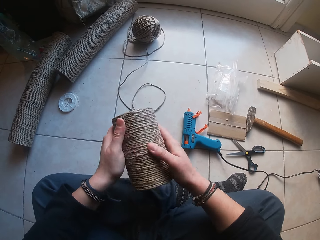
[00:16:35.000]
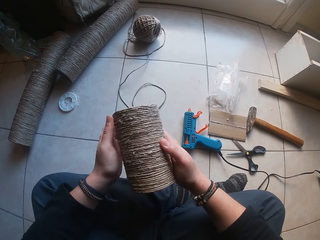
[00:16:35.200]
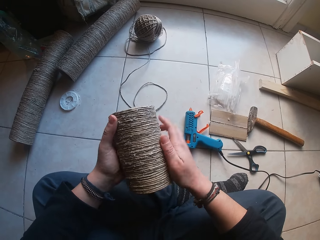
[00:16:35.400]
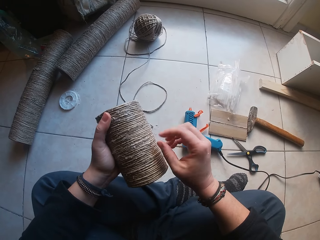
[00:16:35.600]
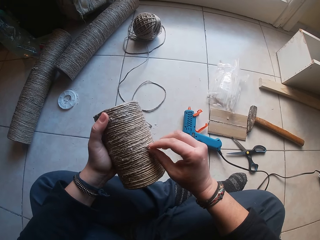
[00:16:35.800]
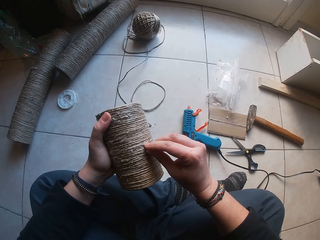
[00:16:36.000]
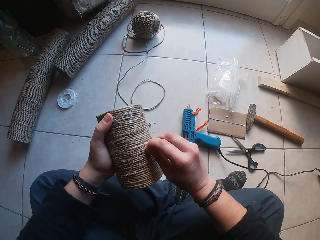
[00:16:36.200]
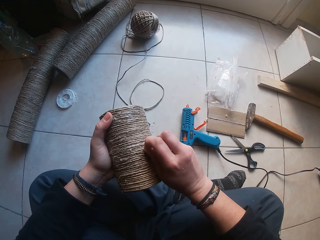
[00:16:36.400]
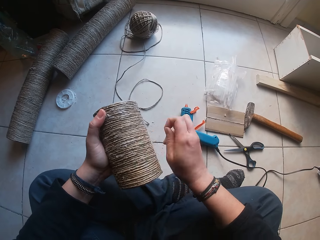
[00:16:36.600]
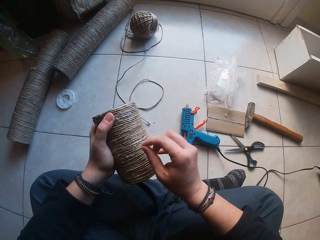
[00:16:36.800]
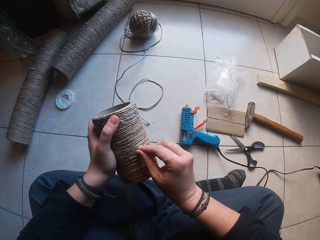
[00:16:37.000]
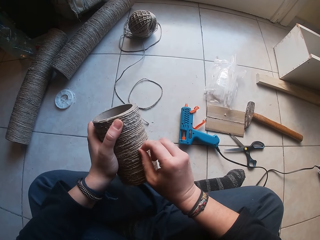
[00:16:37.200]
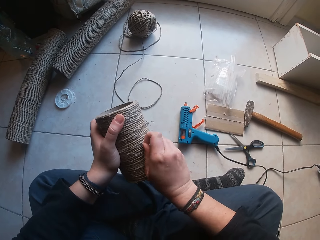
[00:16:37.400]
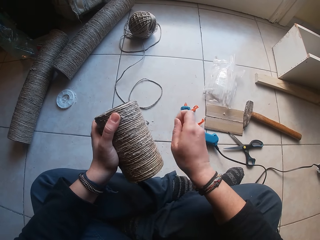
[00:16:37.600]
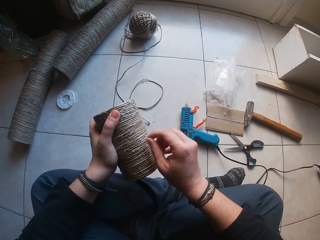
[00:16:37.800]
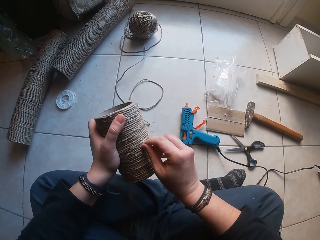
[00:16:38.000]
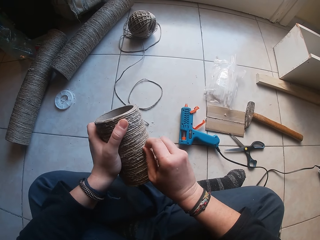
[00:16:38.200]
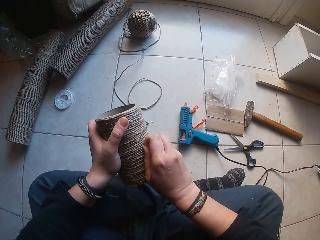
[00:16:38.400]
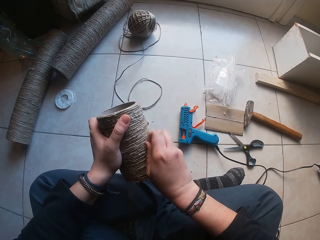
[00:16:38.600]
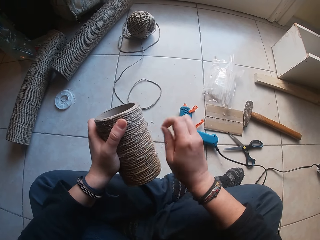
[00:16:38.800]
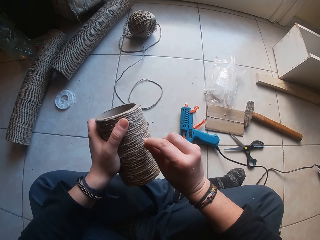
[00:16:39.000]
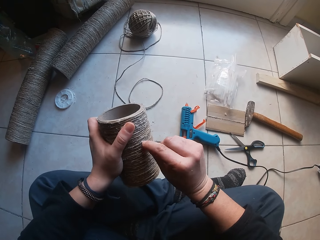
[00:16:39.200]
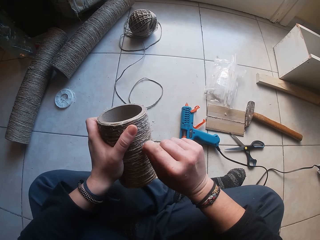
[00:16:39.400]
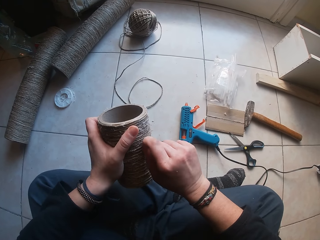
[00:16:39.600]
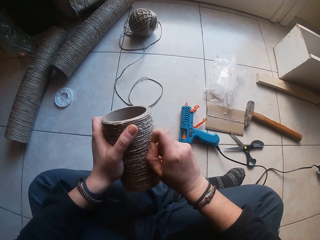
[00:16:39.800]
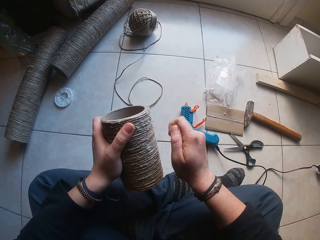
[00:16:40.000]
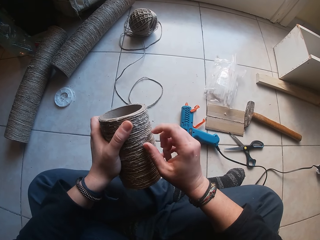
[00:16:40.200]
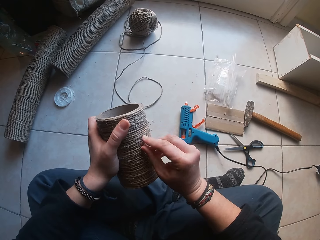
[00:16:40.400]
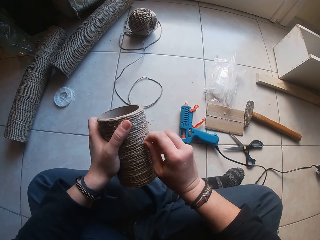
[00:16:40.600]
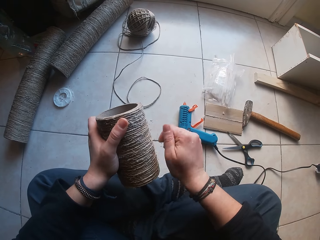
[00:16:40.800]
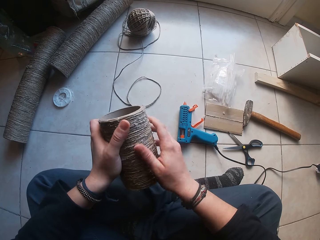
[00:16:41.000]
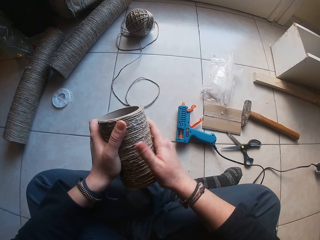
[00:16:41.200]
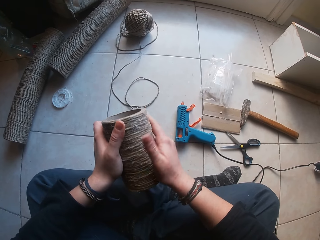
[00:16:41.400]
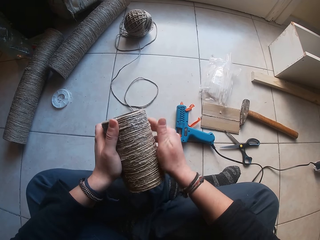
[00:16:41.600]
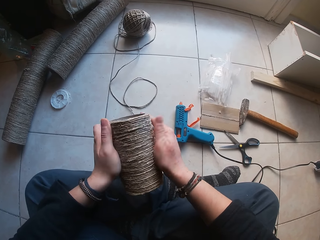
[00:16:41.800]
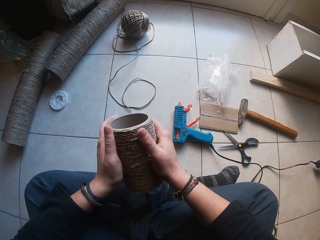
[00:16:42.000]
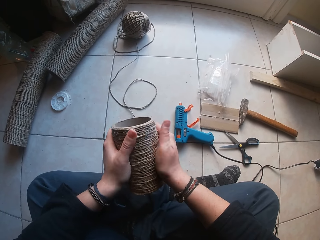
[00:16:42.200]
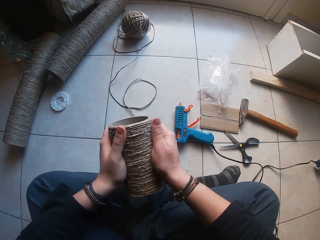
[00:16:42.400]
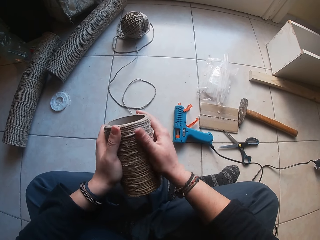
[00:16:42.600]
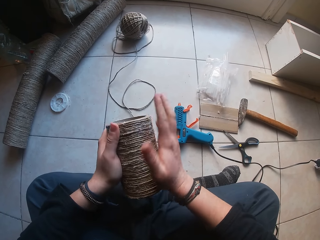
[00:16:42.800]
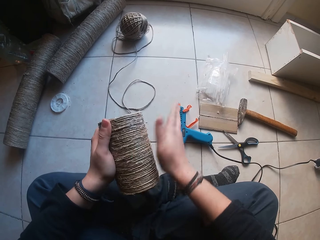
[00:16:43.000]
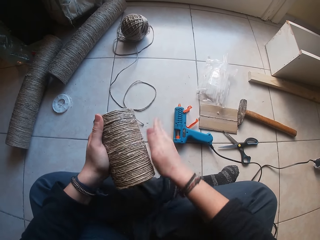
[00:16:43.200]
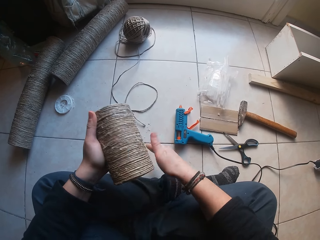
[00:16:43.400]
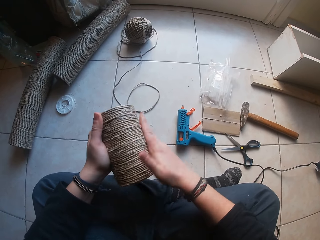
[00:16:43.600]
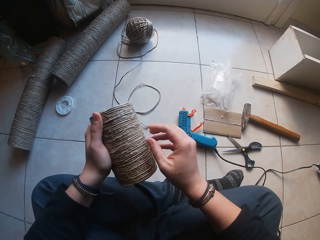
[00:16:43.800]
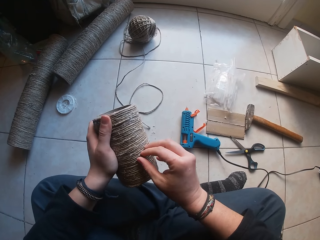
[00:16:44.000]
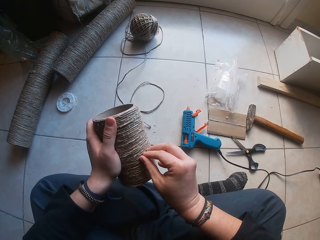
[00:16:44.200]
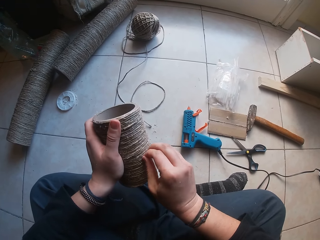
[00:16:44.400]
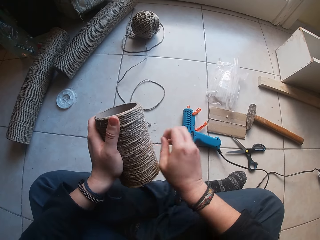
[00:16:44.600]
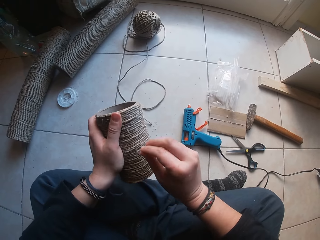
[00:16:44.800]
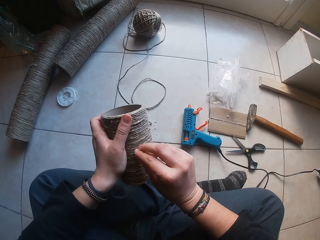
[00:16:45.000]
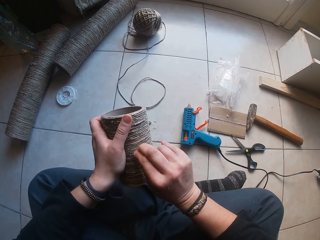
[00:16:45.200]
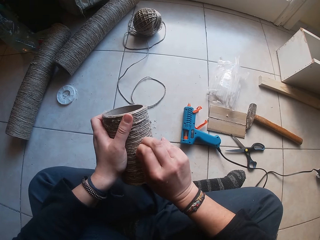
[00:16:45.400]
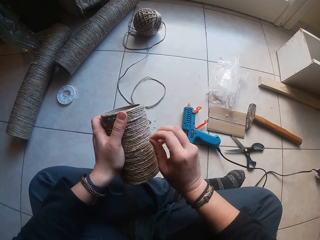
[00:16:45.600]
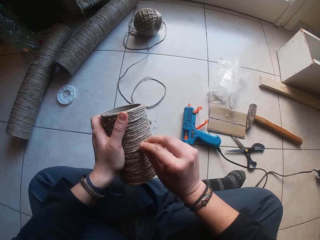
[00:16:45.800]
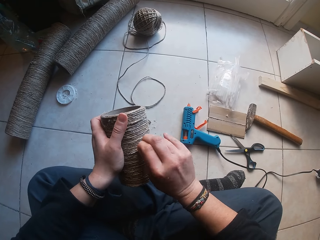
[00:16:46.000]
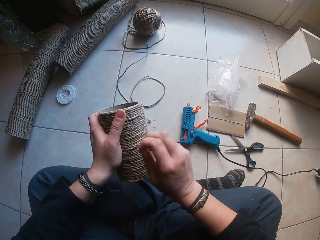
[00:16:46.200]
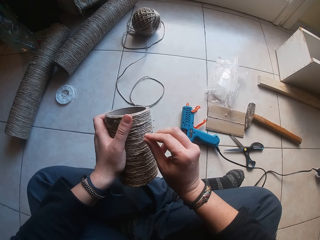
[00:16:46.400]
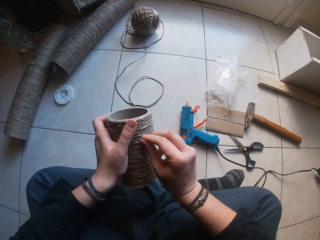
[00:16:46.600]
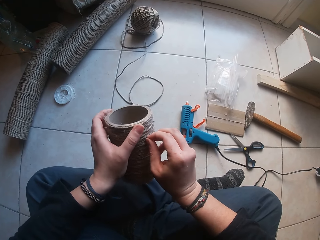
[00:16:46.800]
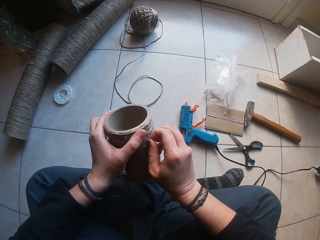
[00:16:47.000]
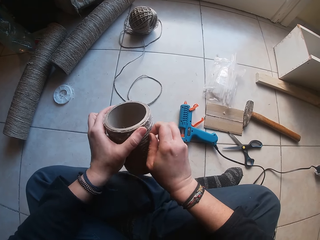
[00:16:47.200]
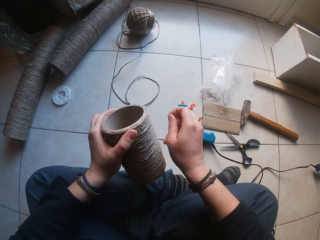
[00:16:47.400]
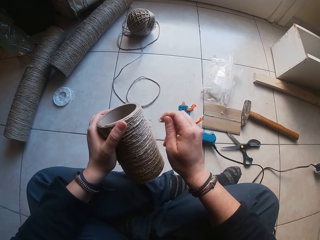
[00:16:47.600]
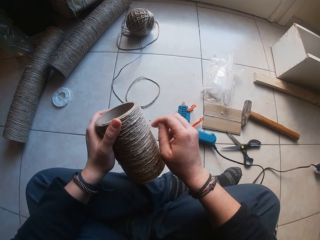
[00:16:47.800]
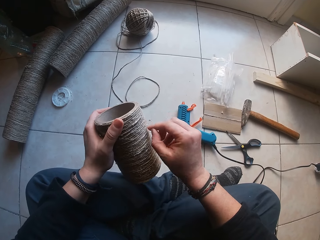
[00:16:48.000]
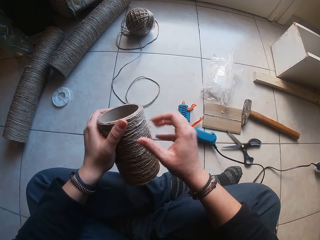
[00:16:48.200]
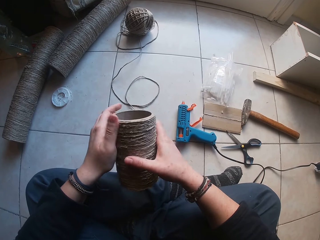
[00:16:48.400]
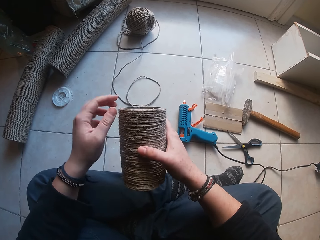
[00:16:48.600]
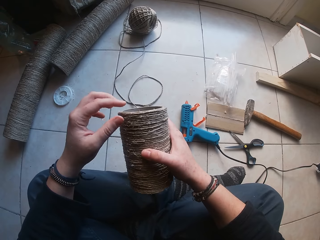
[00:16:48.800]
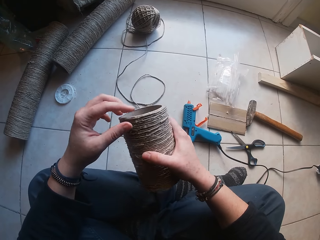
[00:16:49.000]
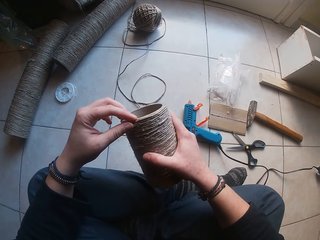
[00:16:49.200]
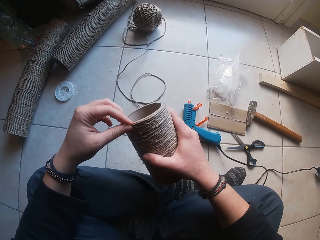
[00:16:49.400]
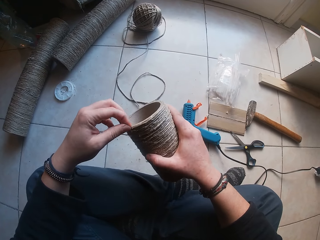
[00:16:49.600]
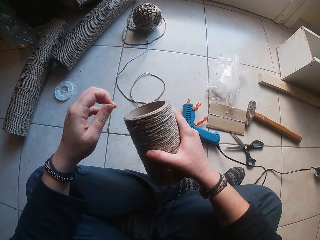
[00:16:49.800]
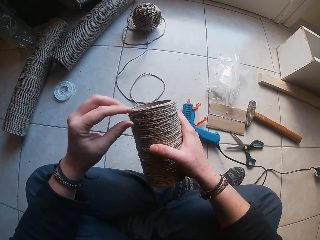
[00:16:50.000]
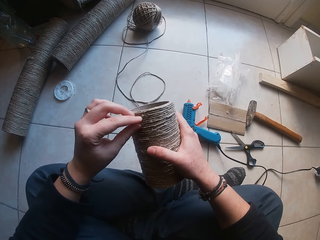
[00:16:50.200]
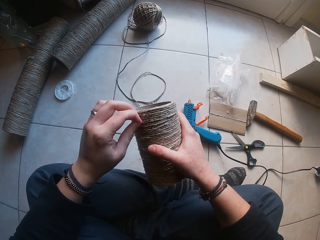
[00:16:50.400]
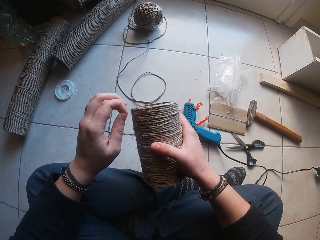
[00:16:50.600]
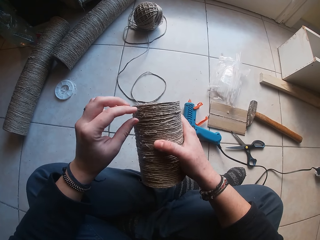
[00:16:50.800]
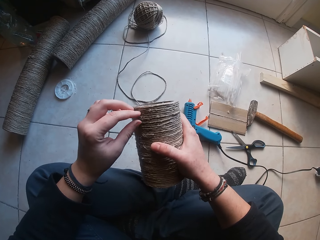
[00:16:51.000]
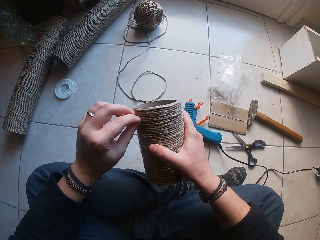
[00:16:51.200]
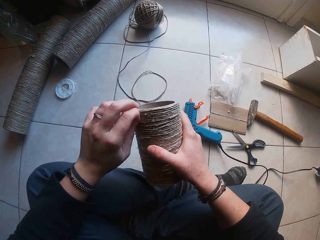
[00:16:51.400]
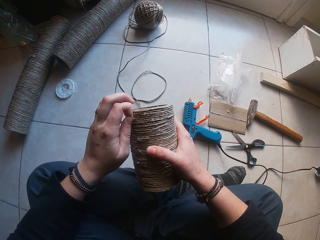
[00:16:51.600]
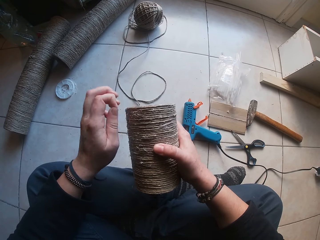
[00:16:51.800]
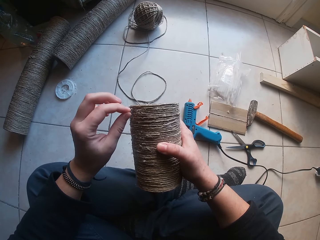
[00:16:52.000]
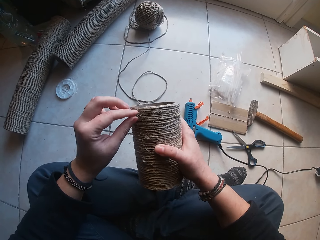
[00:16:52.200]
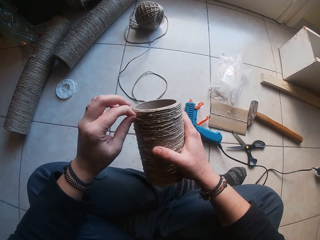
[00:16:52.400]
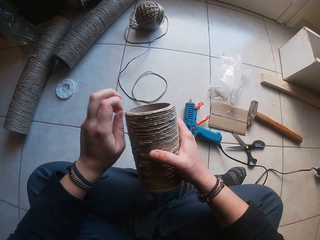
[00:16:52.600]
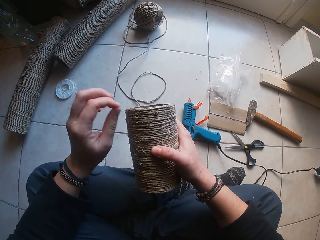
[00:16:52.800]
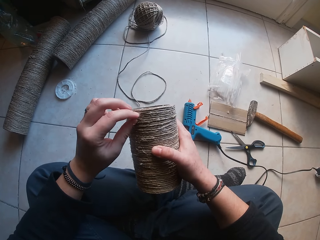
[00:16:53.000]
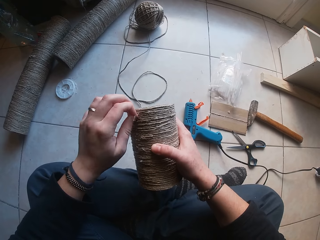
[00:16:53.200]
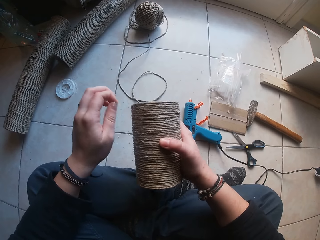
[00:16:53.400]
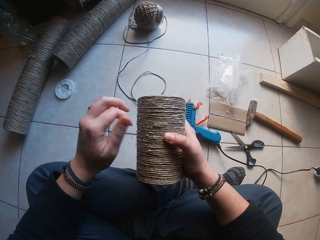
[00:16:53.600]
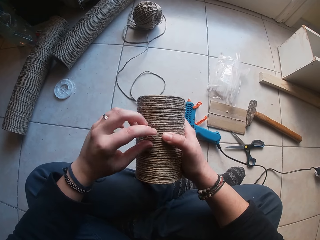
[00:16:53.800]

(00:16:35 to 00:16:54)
The camera wearer holds the twined cardboard tube with her right hand. She removes dried glue remnants on the twined cardboard tube in her right hand with her left hand.

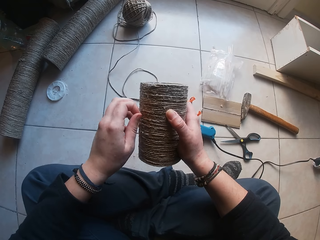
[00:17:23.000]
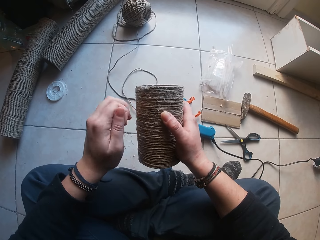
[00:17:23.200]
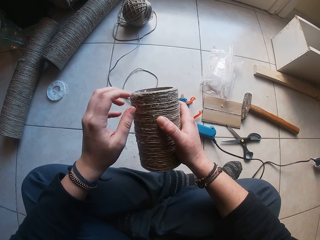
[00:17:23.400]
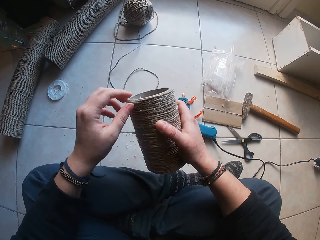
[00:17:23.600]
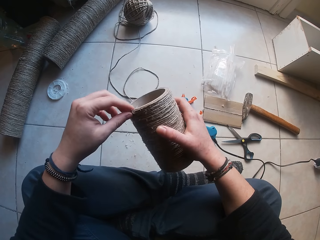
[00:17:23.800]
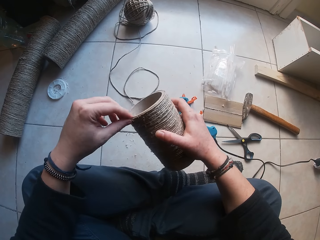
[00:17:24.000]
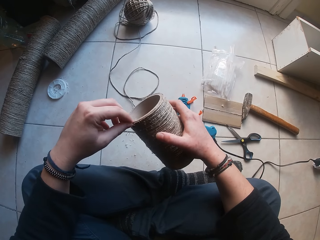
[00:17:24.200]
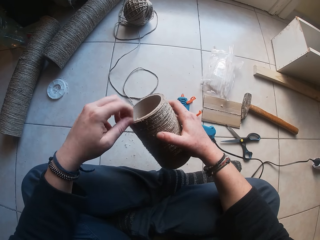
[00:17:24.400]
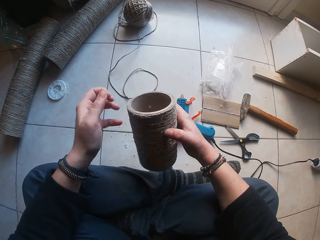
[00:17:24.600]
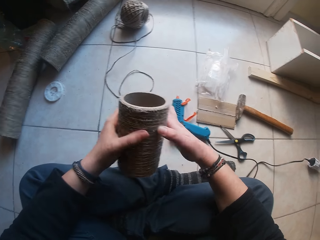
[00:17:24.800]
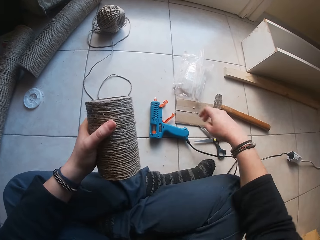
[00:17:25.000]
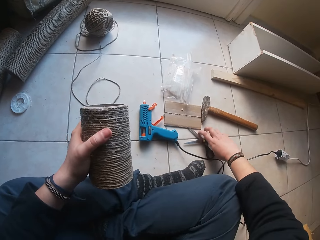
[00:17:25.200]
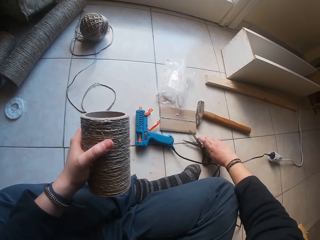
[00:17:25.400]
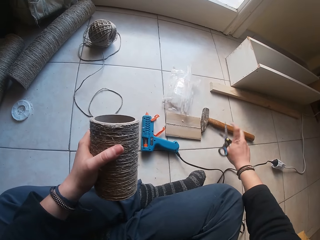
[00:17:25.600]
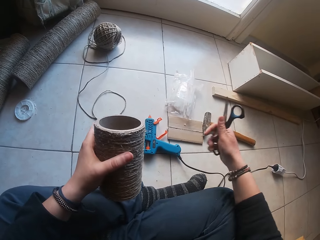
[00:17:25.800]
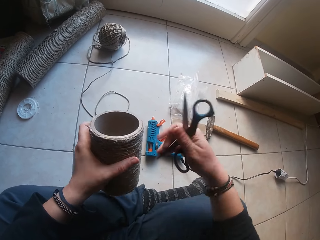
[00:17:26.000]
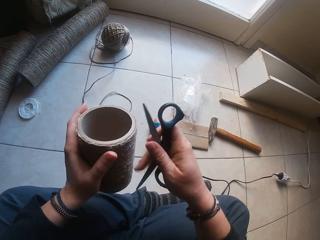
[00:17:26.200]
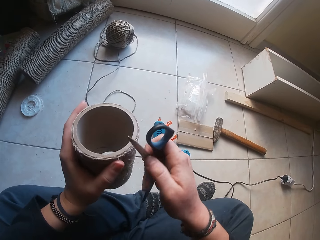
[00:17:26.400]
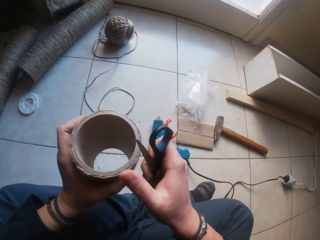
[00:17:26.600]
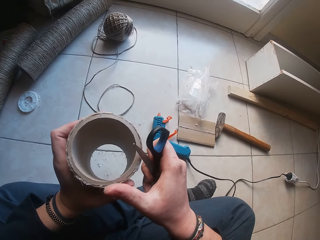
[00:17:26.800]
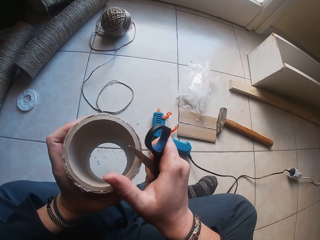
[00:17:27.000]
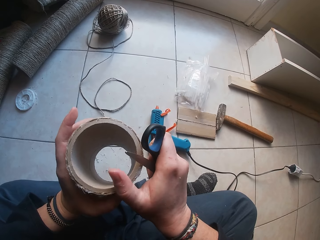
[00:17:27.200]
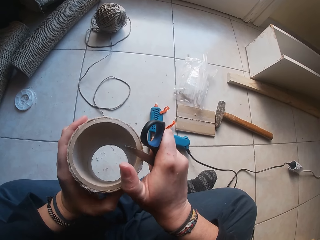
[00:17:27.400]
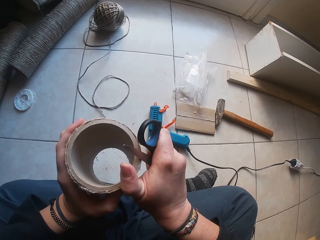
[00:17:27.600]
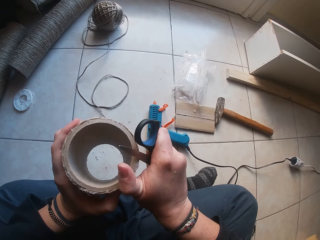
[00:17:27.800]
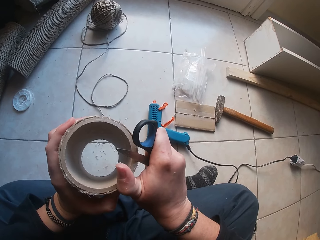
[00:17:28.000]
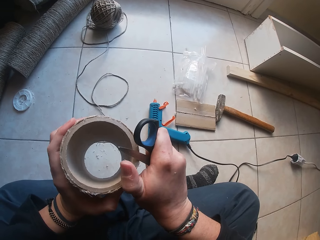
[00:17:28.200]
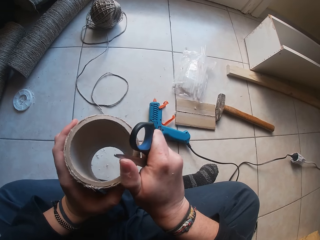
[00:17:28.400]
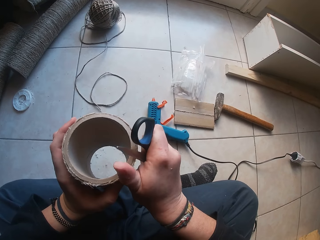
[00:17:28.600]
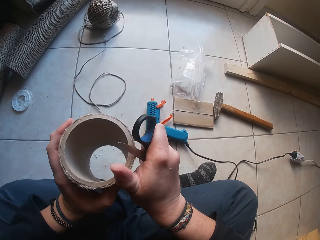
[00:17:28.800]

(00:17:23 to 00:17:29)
The camera wearer passes the twined cardboard tube from her right hand to her left hand. She picks up the pair of scissors from the ground with her right hand. She smoothens the twined cardboard tube in her left hand with the pair of scissors in her right hand. She cuts off the growth of the rope with the scissors.
